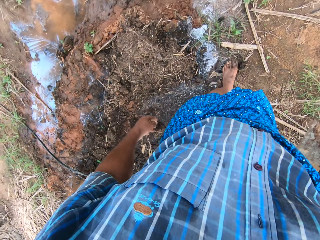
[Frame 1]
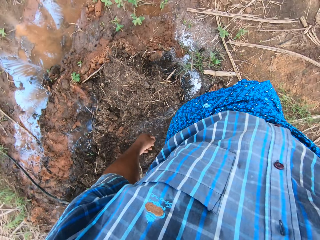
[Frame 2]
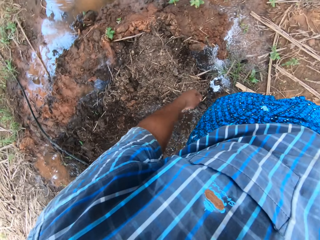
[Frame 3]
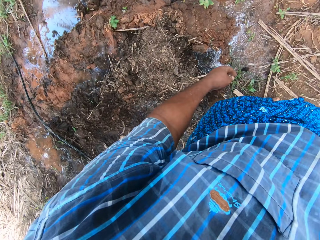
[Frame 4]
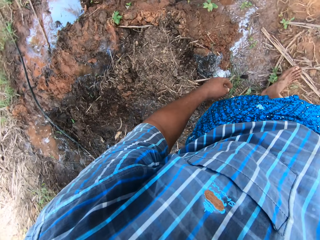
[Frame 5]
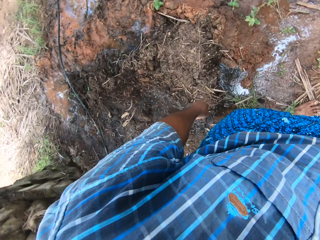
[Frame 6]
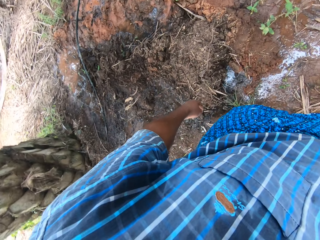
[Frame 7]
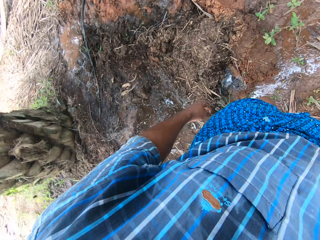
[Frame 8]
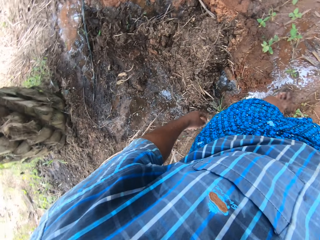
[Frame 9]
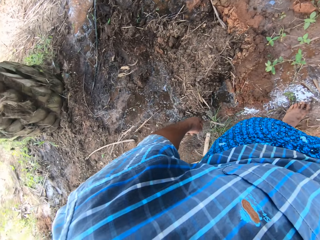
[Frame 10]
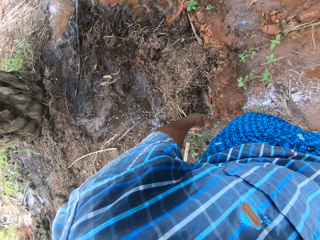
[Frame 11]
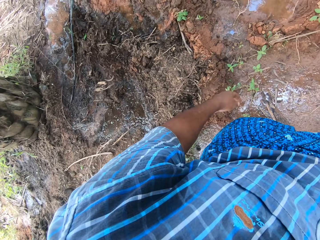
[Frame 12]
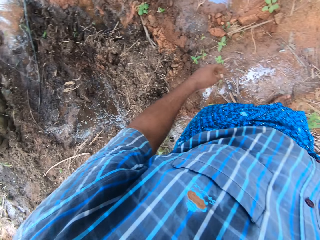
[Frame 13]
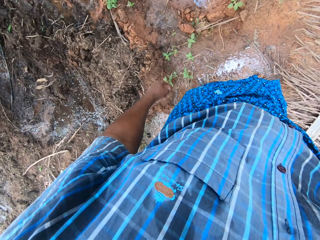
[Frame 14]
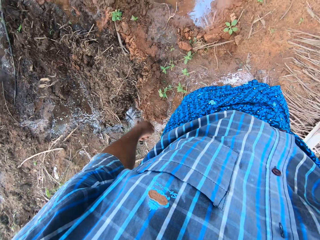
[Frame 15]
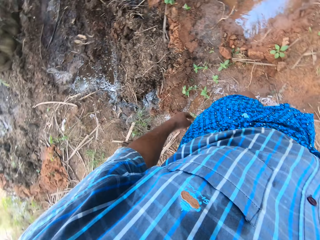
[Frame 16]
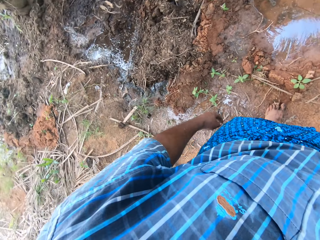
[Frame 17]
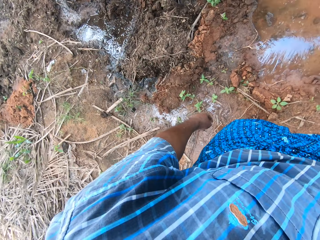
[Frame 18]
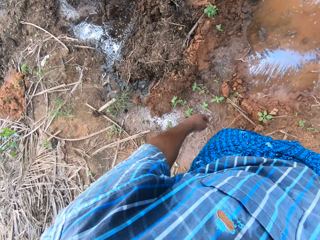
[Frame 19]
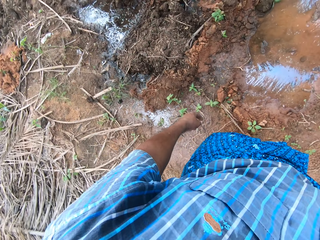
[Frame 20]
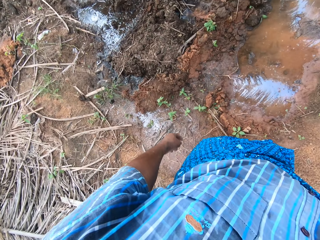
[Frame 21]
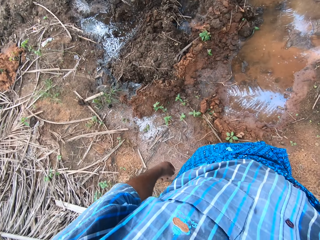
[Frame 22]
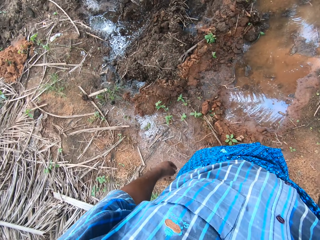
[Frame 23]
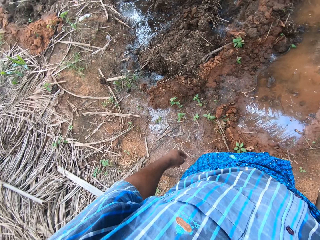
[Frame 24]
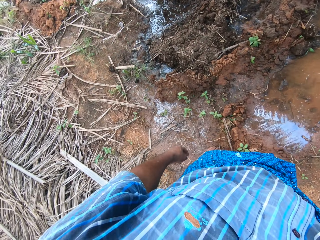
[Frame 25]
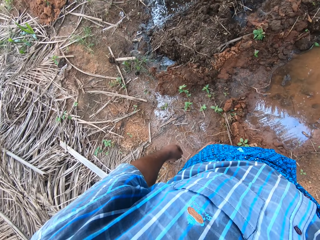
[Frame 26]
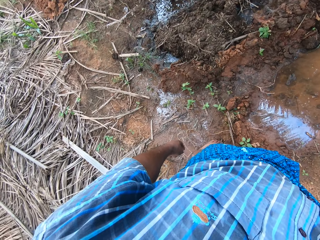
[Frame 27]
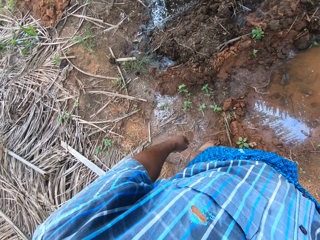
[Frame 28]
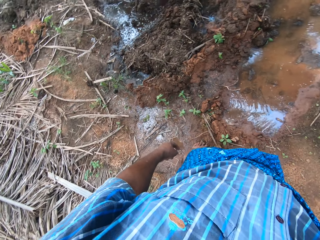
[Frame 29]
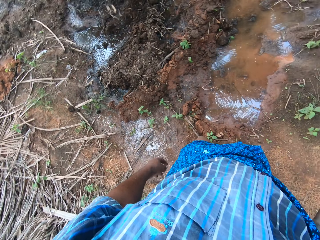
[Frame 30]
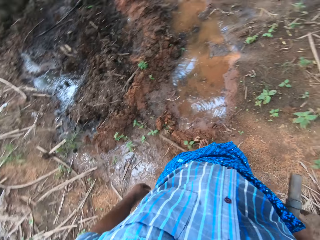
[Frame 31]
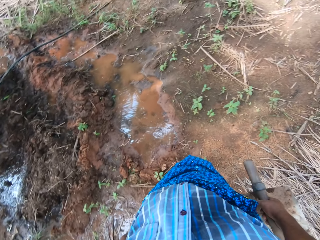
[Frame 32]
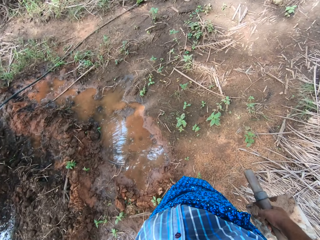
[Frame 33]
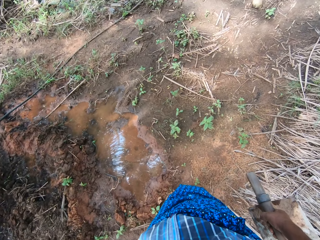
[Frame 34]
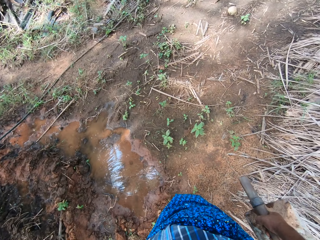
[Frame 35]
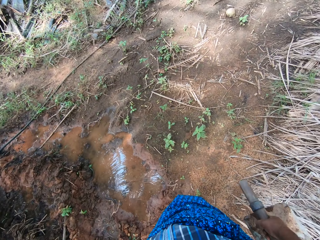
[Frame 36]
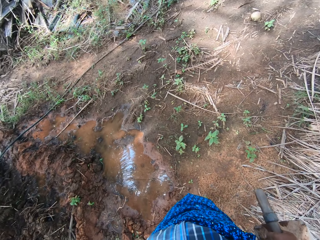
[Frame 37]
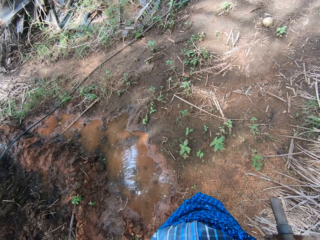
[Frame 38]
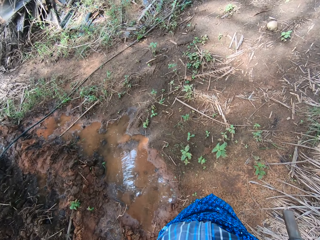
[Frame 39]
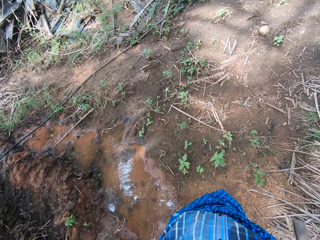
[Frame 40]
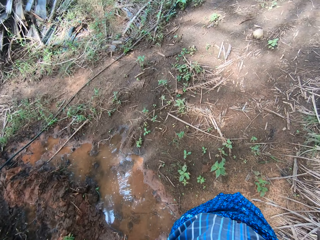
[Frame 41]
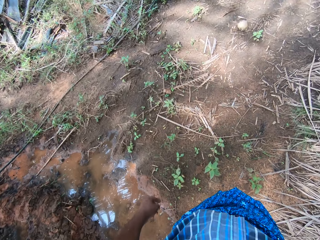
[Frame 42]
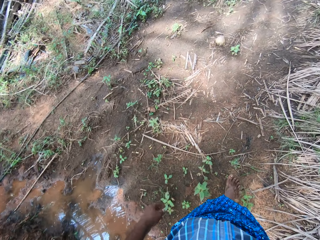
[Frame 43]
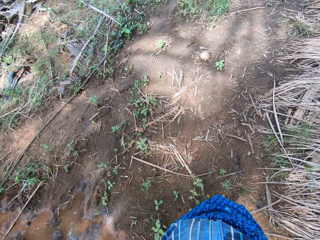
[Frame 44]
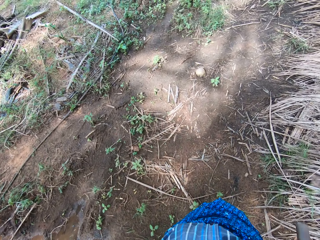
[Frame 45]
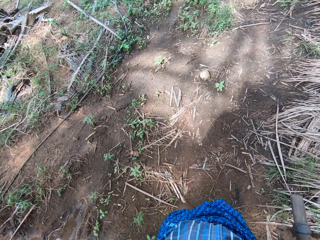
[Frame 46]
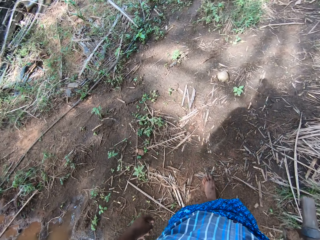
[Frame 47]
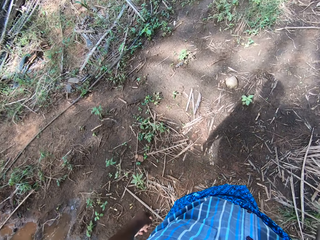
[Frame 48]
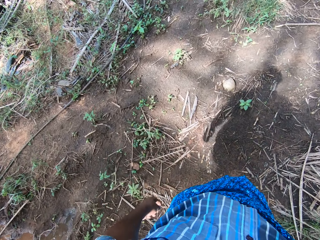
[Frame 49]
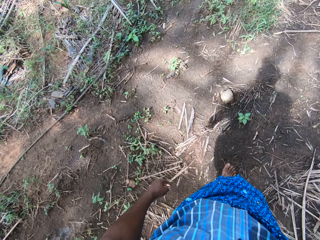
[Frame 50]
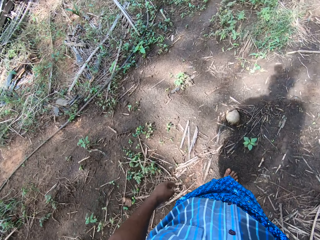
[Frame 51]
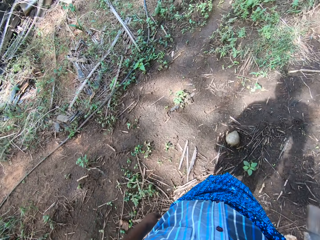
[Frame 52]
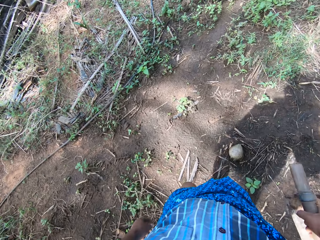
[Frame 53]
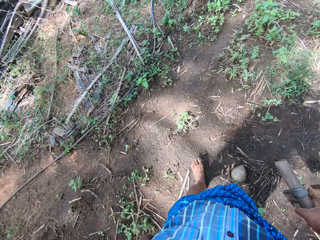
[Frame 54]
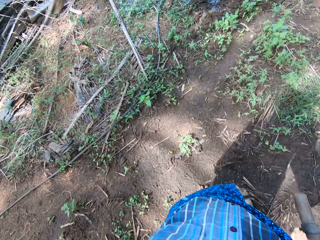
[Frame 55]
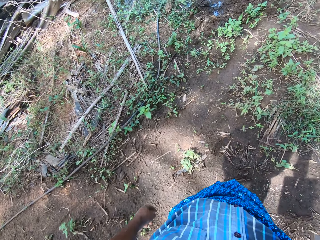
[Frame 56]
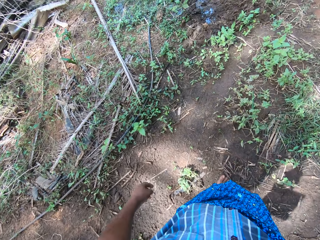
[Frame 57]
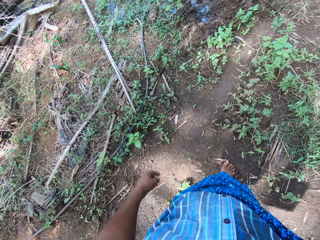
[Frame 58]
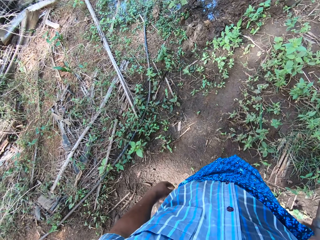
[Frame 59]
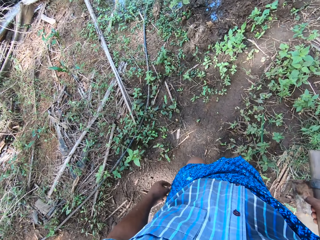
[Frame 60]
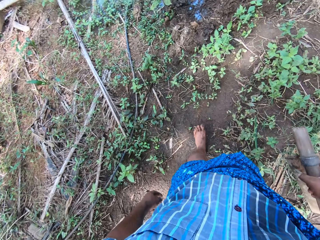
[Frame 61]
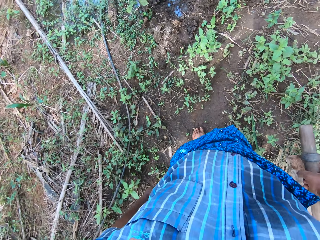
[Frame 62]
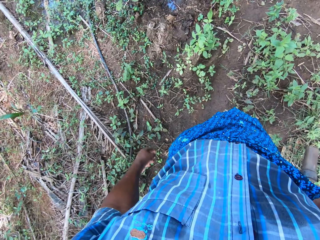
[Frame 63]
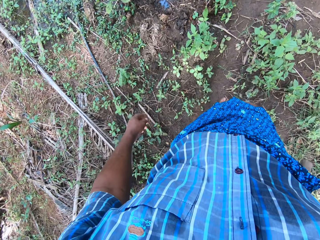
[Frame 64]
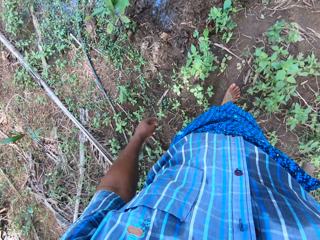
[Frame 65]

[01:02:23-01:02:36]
The camera wearer walks on the farm. They look at the water. They look around the farm. They walk on the farm.

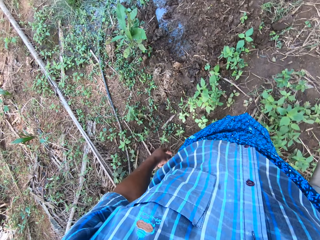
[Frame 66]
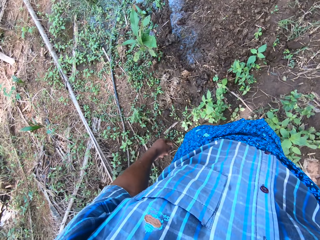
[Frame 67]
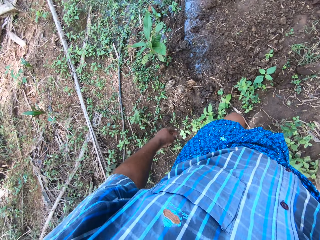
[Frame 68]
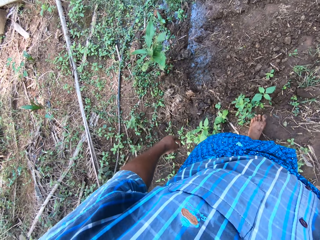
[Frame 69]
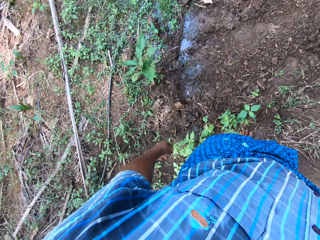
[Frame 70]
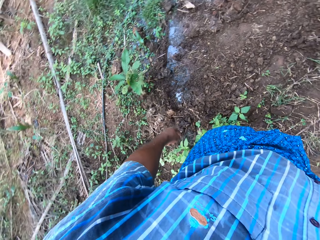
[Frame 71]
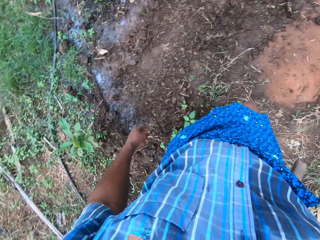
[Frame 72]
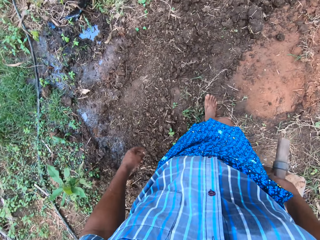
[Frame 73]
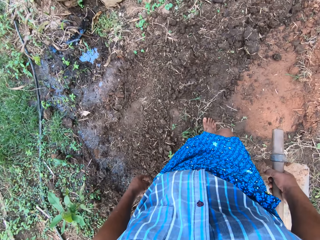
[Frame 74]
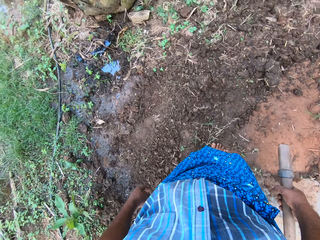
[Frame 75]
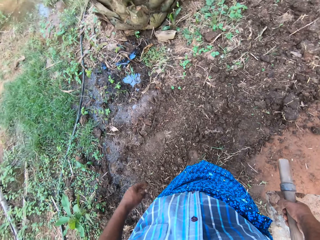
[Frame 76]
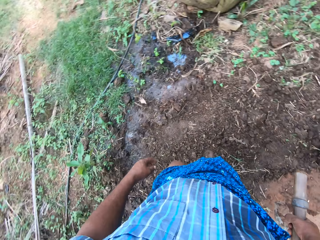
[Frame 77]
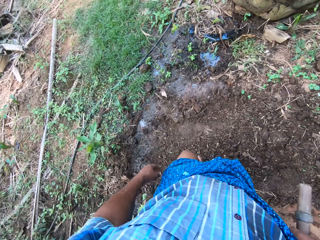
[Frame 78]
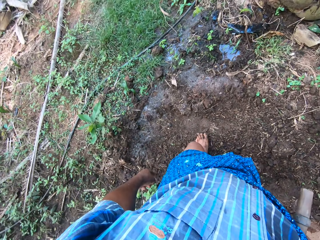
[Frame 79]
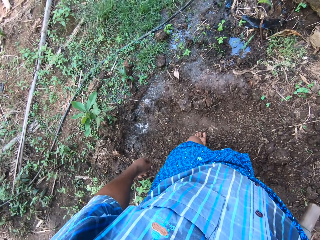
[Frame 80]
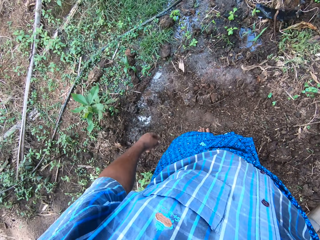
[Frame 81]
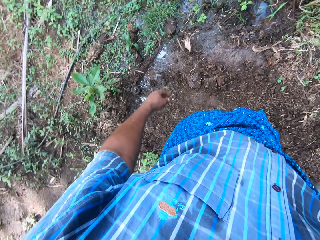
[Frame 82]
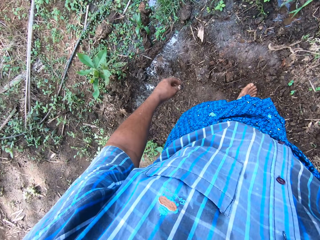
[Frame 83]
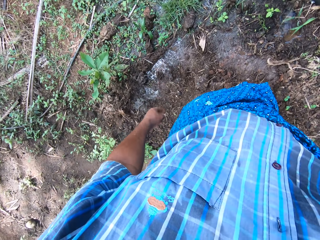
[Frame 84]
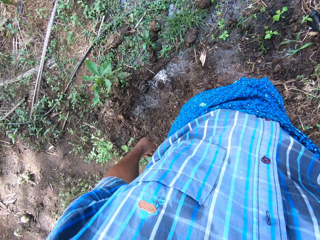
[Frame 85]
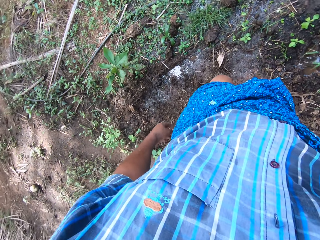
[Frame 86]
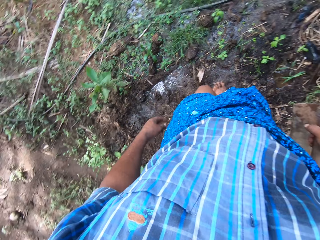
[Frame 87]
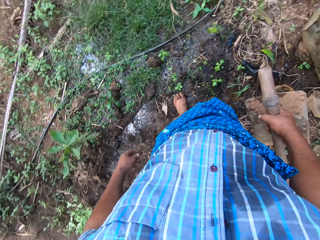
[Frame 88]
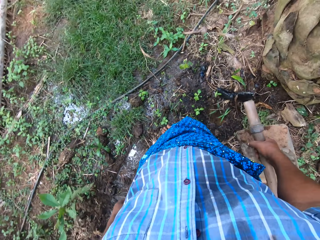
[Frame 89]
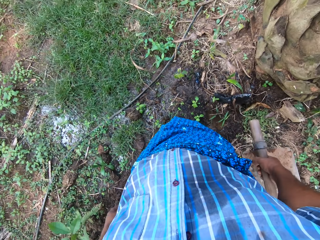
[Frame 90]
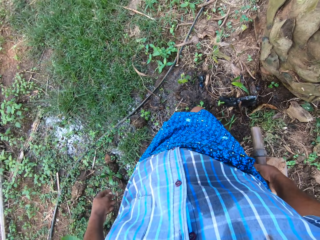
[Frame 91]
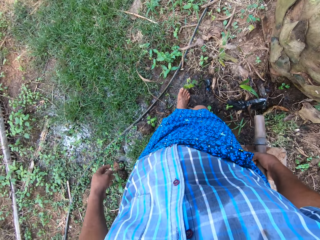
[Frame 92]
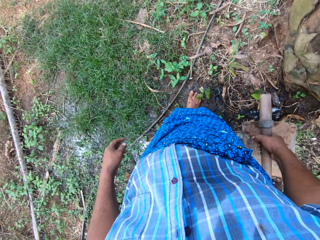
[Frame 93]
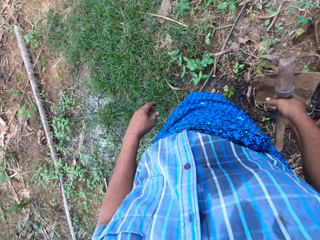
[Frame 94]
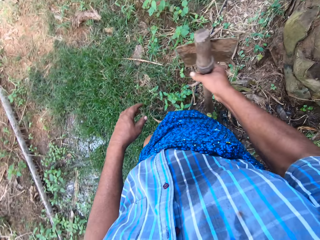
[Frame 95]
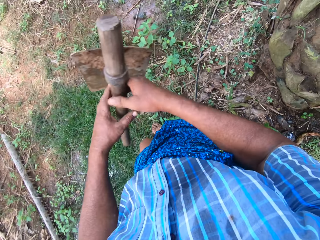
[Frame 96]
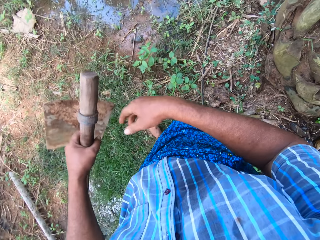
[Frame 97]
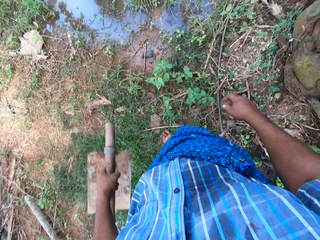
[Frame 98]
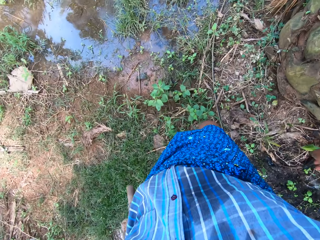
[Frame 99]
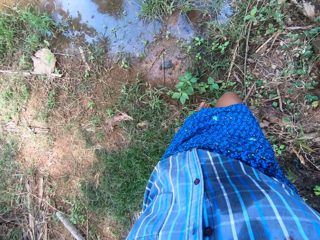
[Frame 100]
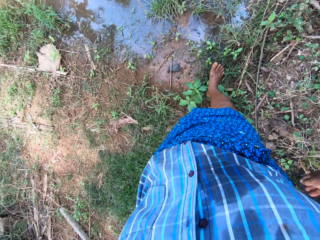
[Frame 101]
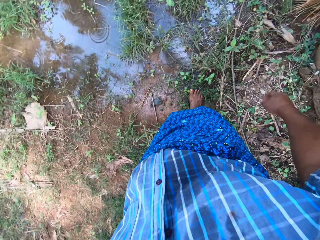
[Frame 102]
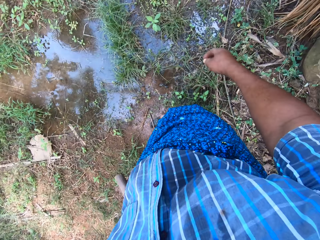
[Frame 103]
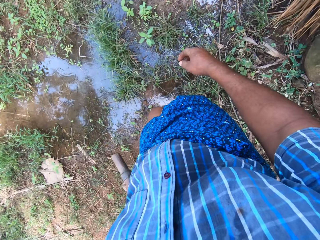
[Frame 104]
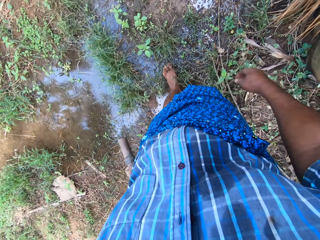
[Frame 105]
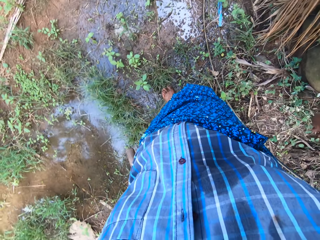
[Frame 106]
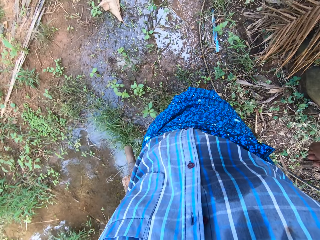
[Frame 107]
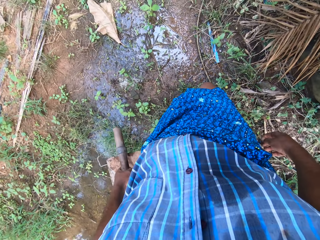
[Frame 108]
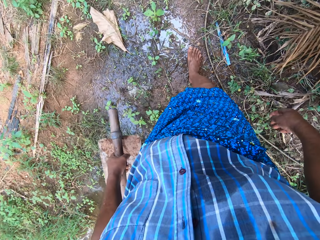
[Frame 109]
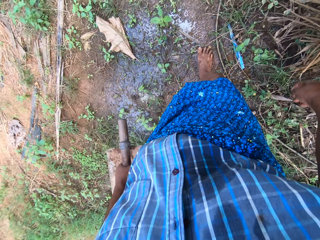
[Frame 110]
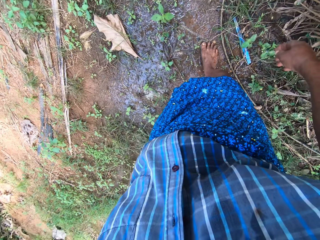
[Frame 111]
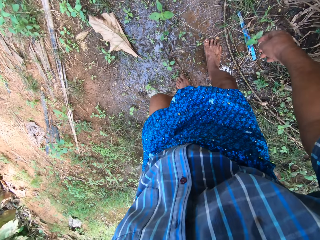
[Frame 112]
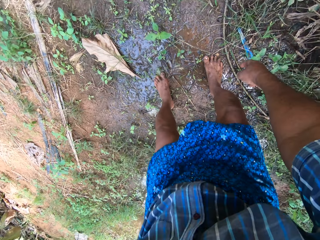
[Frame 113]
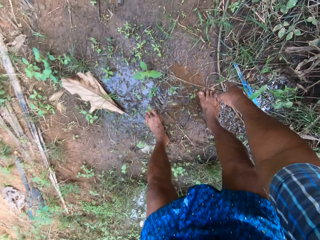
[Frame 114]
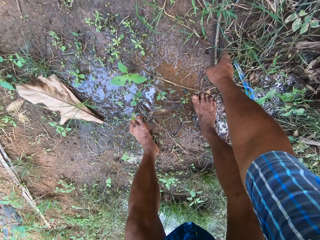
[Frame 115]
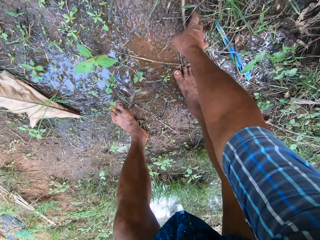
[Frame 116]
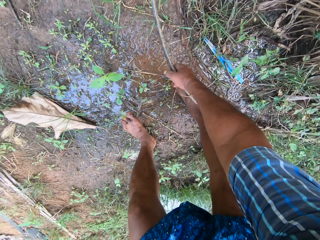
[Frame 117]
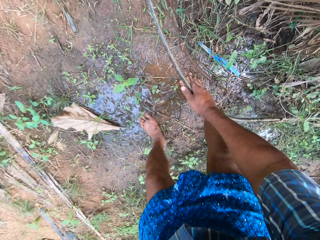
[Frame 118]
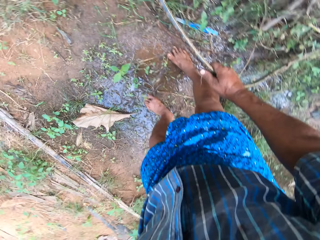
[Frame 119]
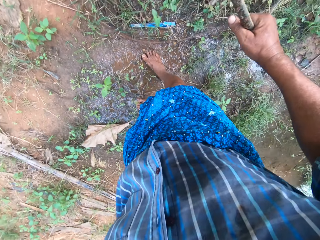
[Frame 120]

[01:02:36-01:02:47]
The camera wearer moves the hoe to the left hand. They hold the hoe. They walk on the farm. They move a pipe on the floor with the right hand. They pick the water pipe.
